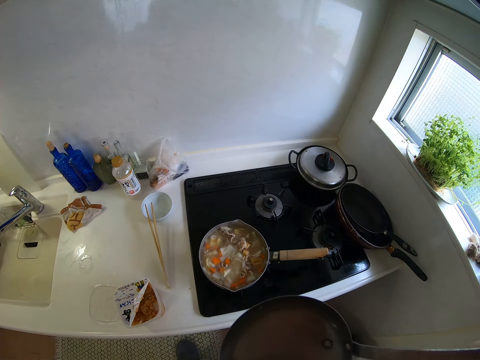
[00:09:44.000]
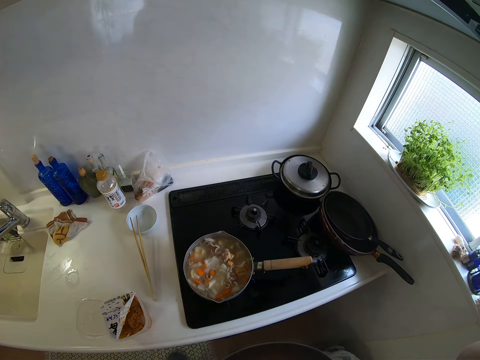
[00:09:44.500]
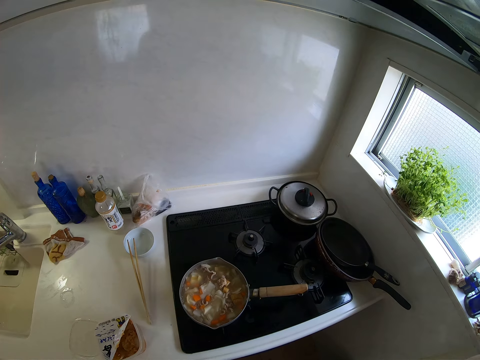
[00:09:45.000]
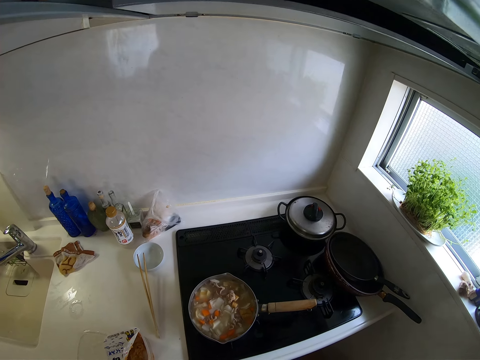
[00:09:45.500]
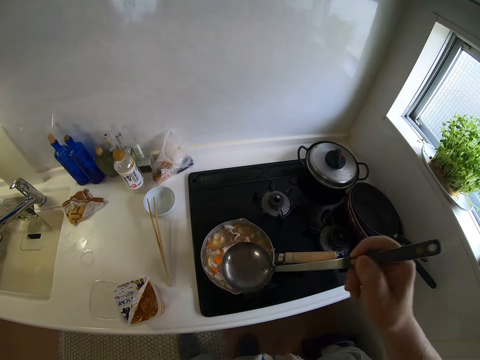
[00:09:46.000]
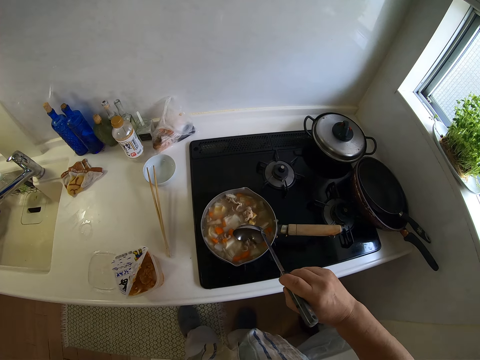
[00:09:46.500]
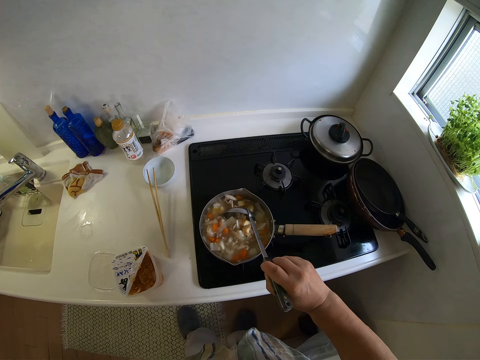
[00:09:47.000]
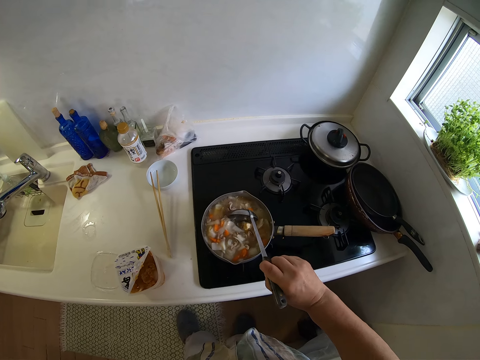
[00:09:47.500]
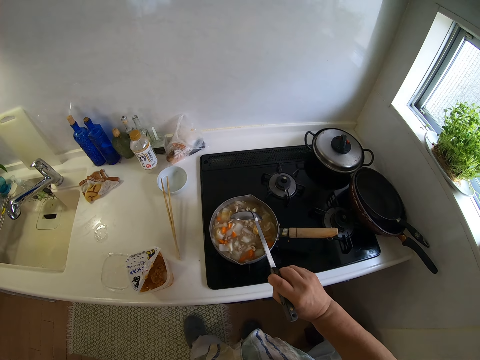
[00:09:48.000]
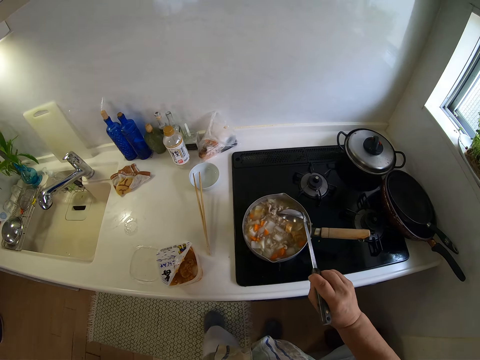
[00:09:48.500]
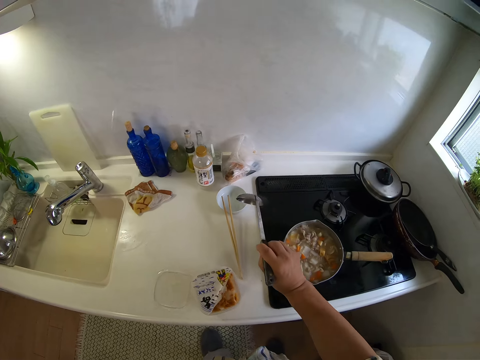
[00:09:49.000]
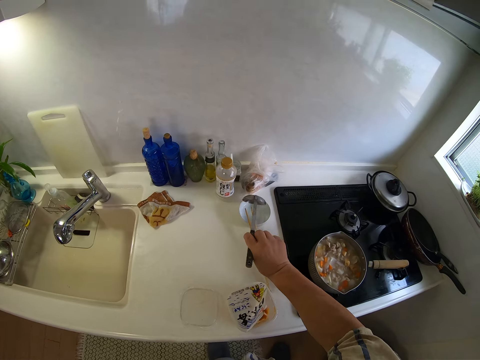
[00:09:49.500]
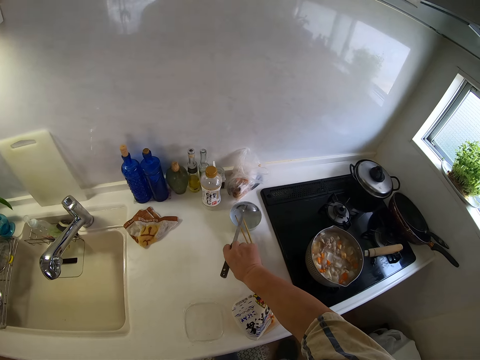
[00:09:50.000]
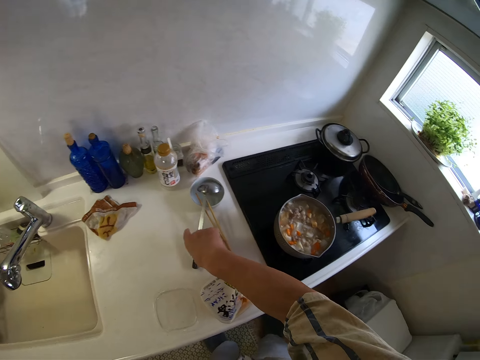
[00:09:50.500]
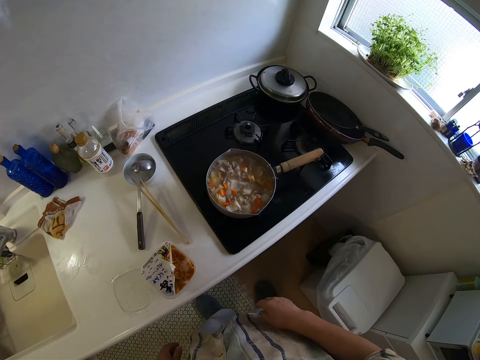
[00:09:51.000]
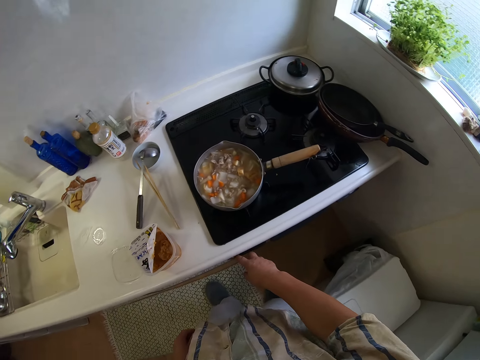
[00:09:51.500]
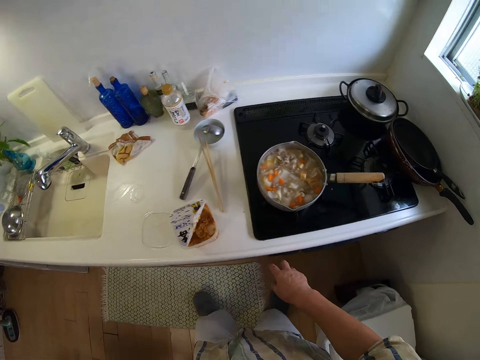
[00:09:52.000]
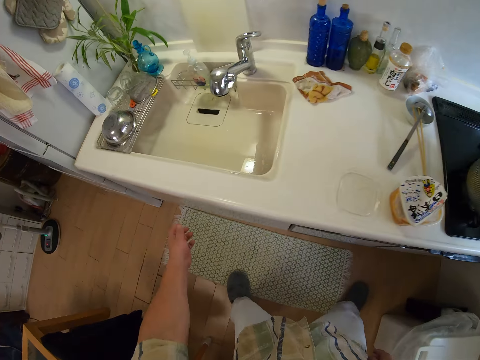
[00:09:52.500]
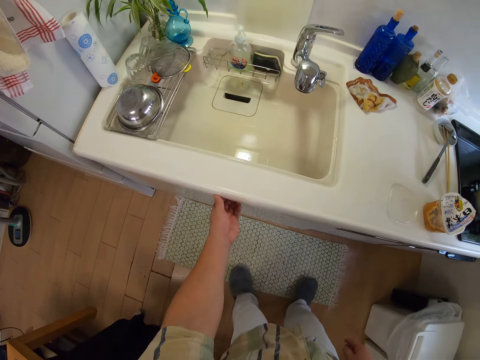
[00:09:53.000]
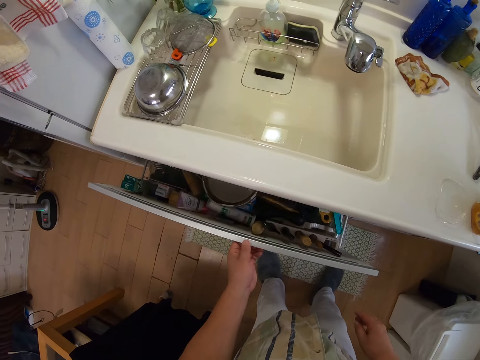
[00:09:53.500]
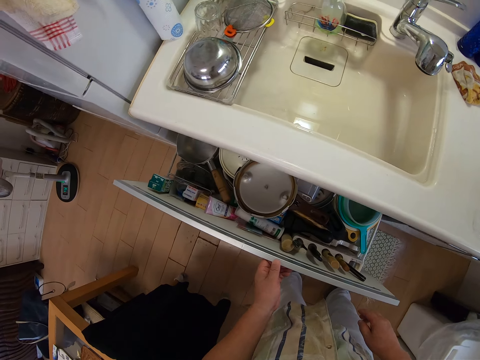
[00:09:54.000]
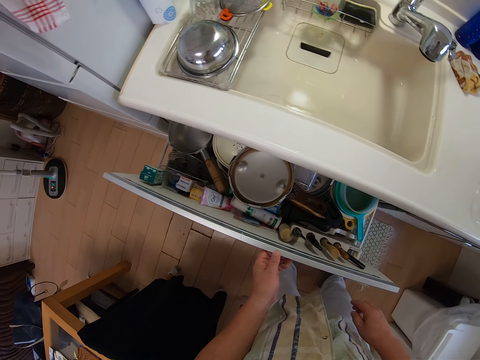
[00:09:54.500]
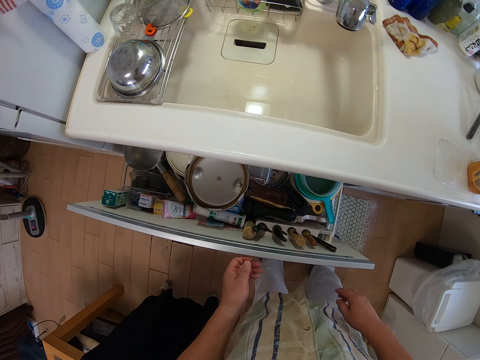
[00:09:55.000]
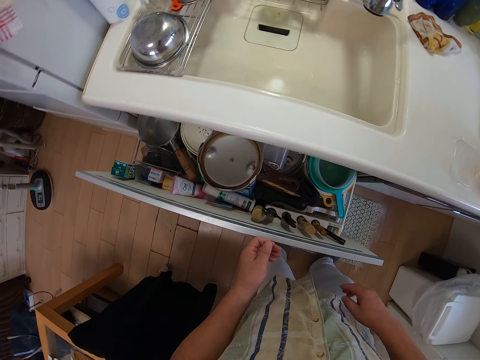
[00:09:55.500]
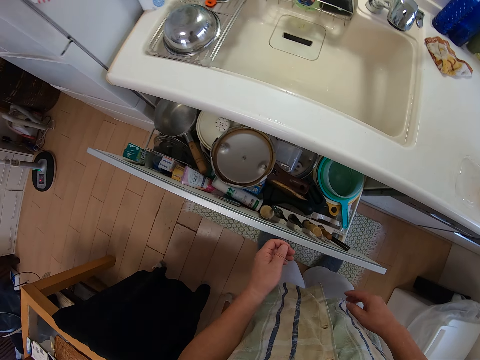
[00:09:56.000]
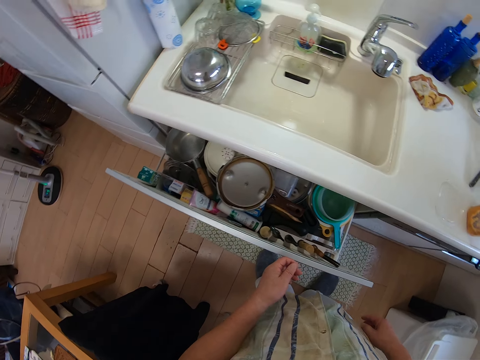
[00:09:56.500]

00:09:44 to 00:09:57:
The camera wearer tastes the soup. He looks around. He stirs the soup with the spoon in his right hand. He puts the spoon in a bowl with his right hand. He operates the cooker with his right hand. He opens a drawer with his left hand and looks in the drawer.

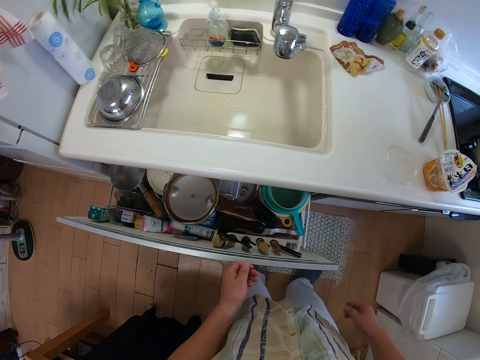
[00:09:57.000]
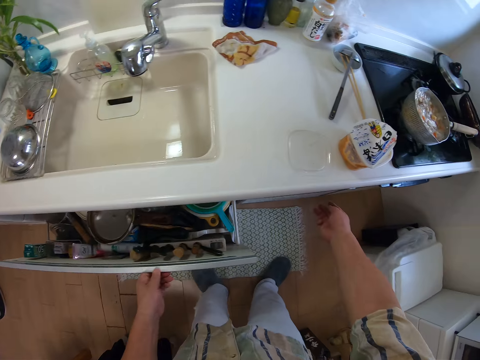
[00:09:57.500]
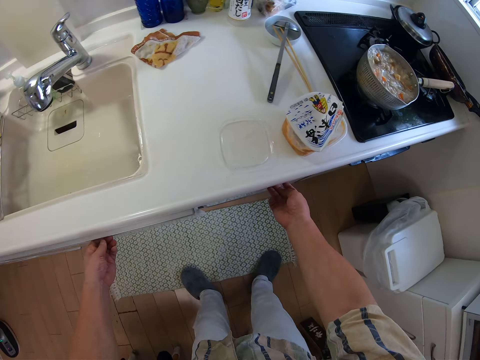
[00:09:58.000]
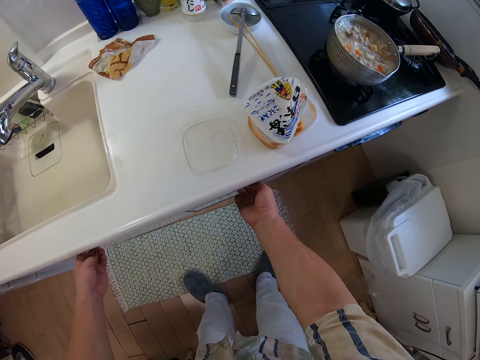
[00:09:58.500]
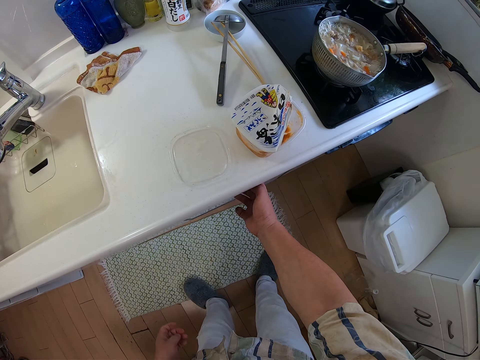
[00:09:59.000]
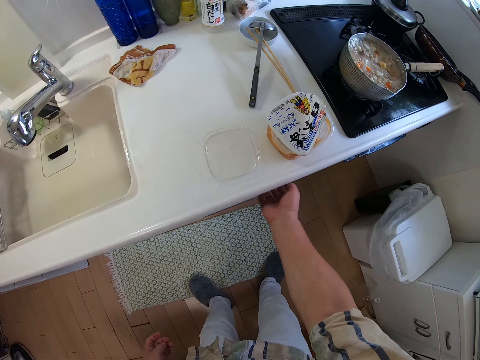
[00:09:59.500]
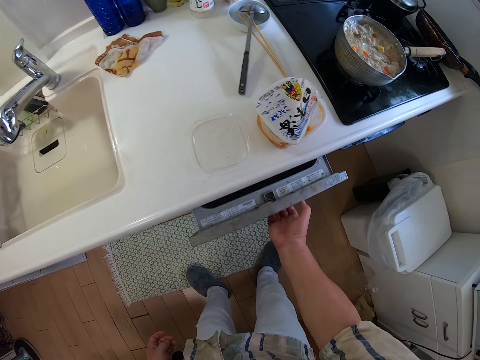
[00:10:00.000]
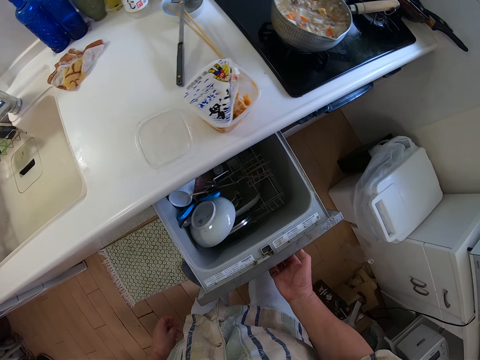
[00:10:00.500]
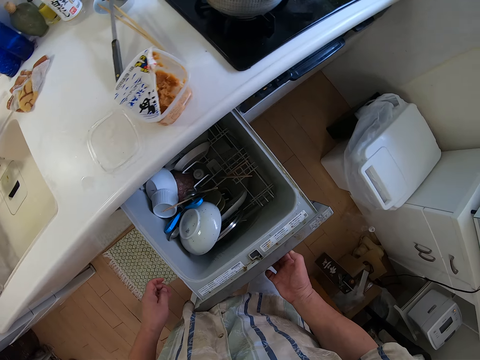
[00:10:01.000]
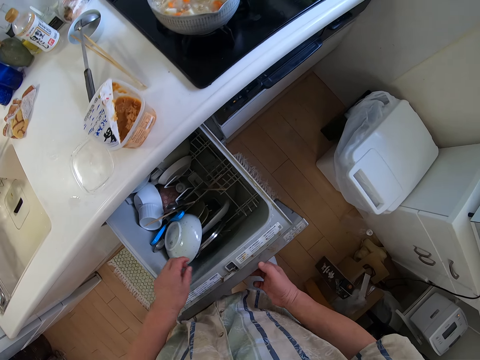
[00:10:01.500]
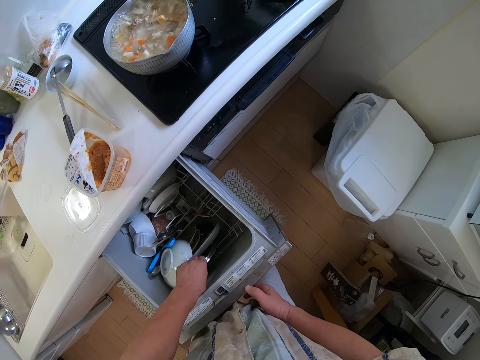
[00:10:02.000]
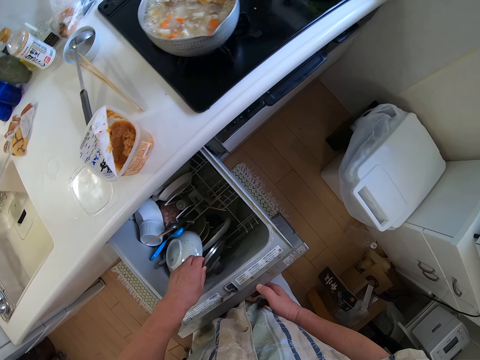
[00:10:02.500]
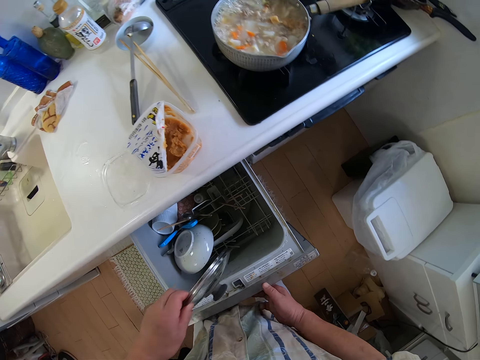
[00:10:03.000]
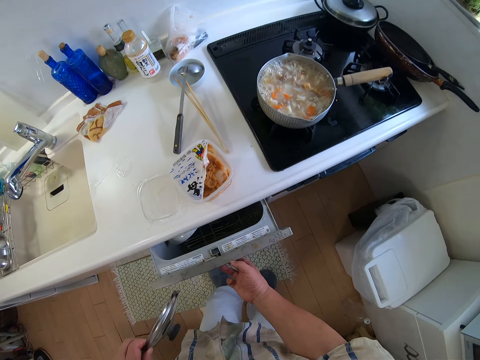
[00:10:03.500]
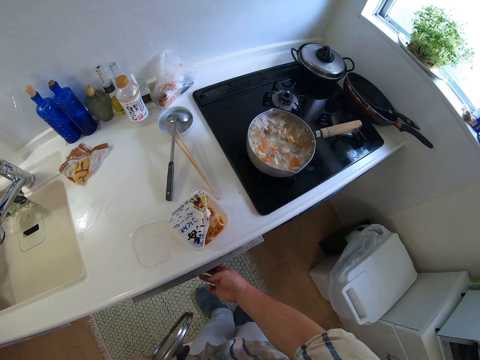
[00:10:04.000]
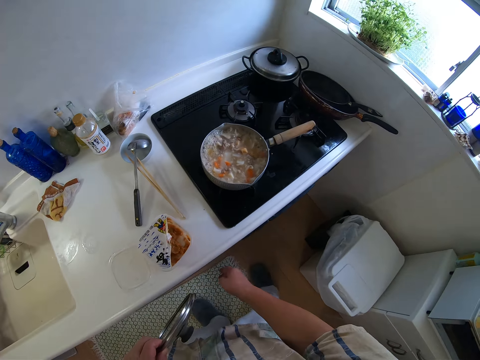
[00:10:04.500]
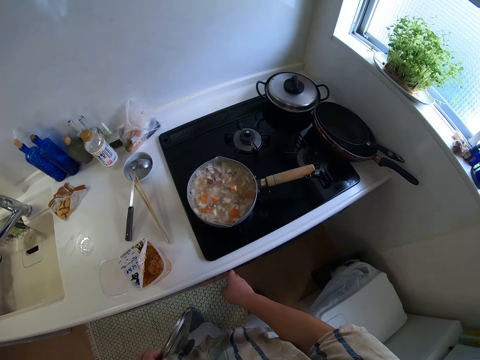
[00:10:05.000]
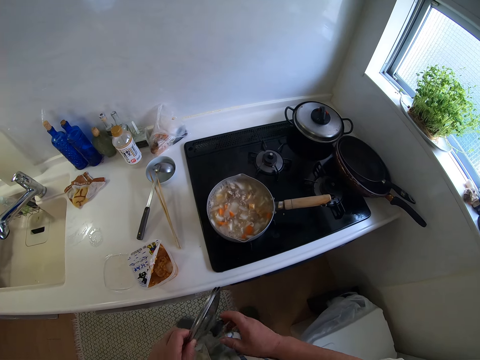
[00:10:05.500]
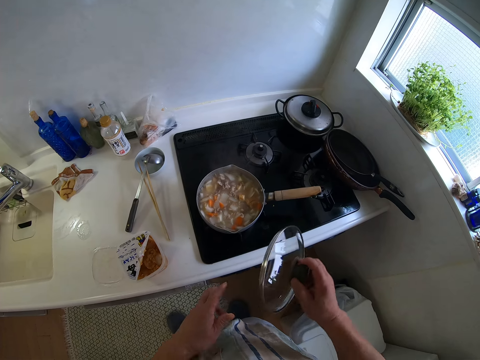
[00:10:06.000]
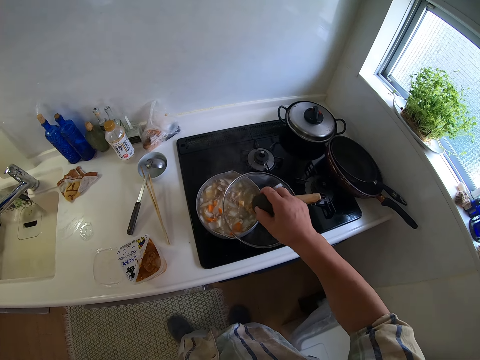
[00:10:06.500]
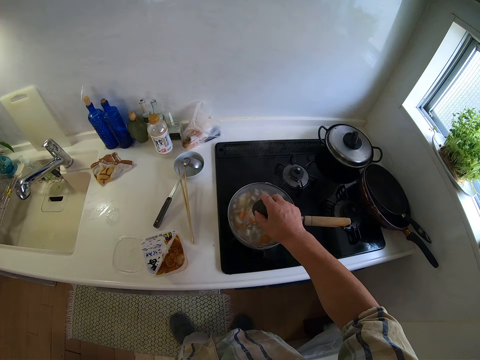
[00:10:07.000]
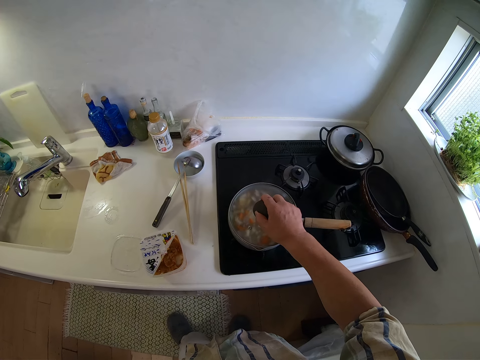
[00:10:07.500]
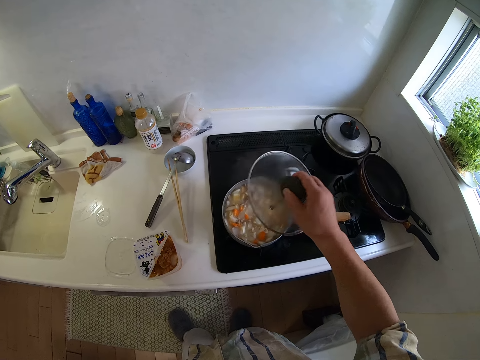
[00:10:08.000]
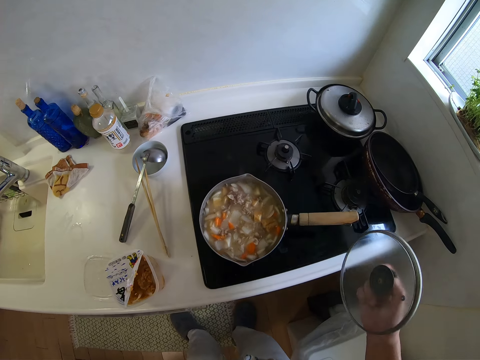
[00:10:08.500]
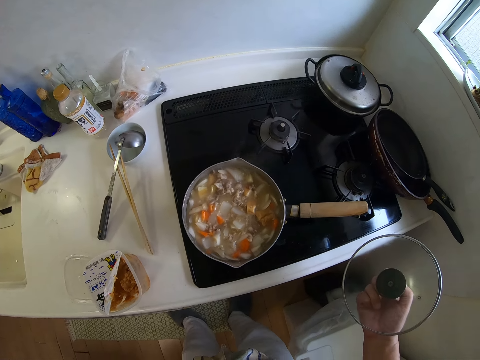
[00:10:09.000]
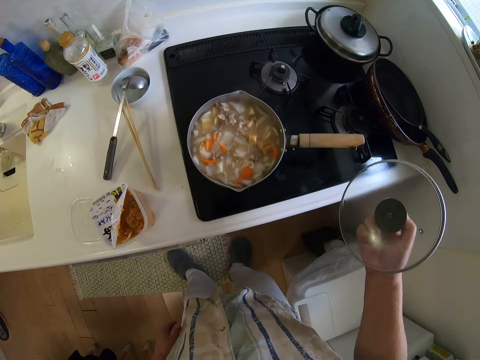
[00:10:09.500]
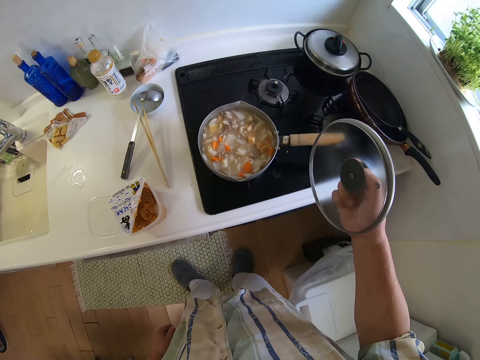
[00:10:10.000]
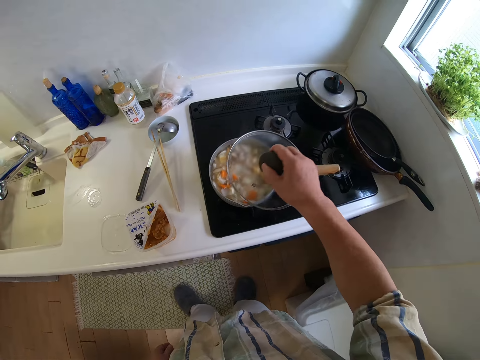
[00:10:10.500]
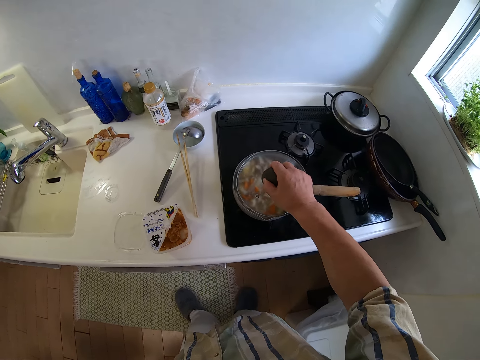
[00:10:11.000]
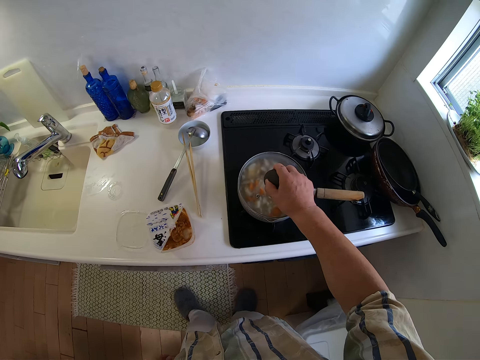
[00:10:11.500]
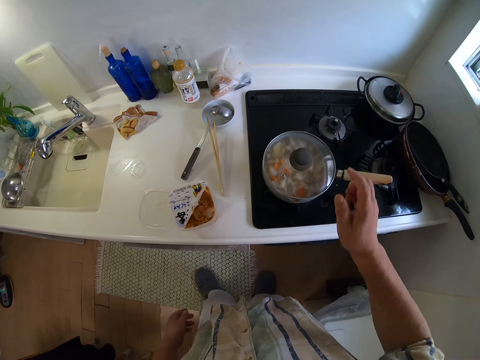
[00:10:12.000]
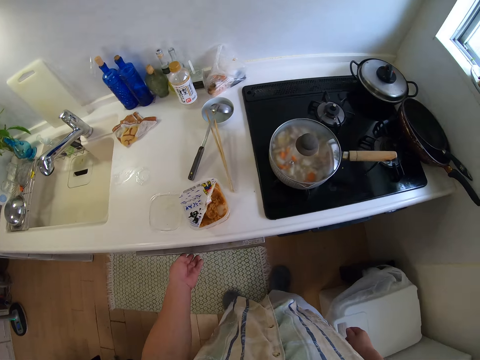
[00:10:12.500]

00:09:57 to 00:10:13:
The camera wearer closes the drawer. He opens a dishwasher with his right hand. He picks a pot cover from the dishwasher with his left hand. He closes the dishwasher with his right hand. He operates the cooker with his right hand. He passes the pot cover to his right hand. He puts the cover on the cooking pot with his right hand. He lifts the pot cover with his right hand. He puts the cover on the pot with his right hand.
